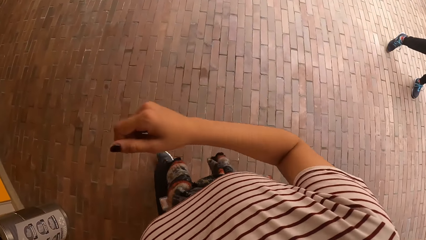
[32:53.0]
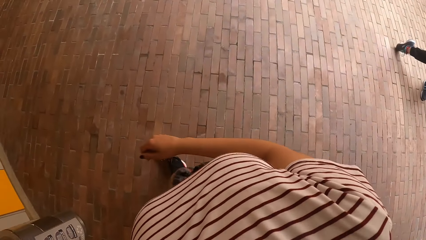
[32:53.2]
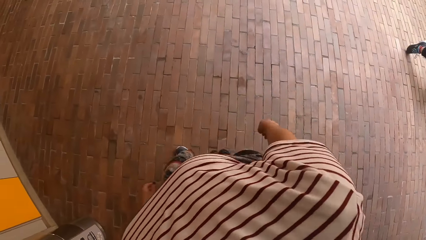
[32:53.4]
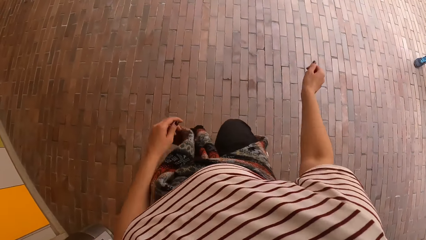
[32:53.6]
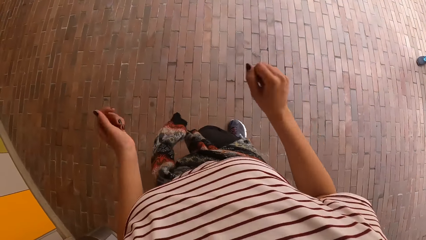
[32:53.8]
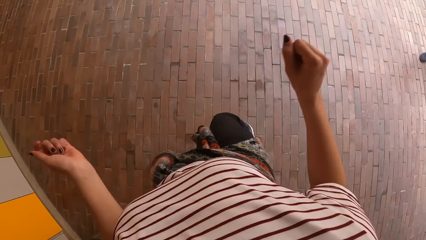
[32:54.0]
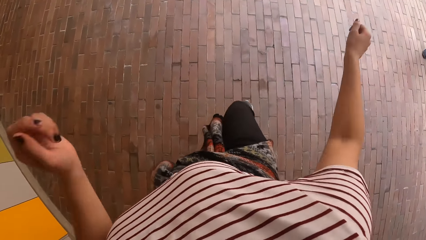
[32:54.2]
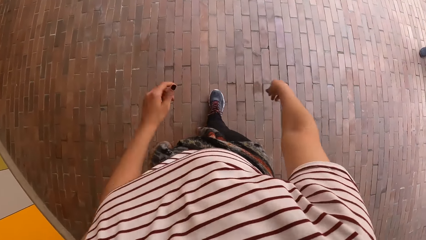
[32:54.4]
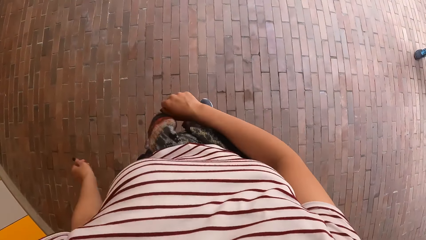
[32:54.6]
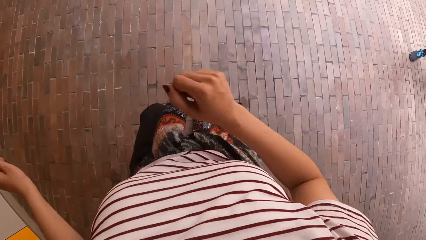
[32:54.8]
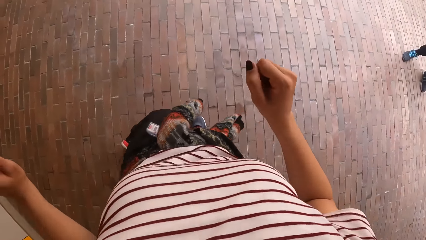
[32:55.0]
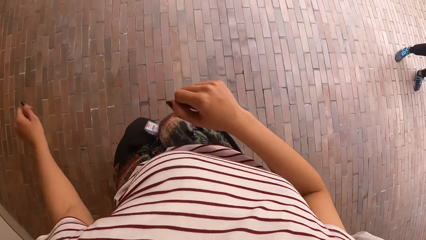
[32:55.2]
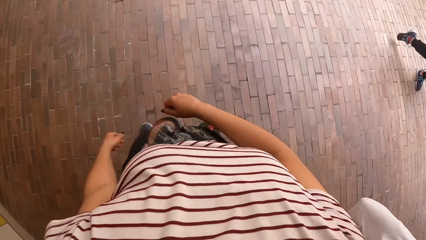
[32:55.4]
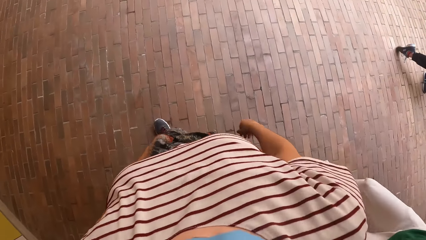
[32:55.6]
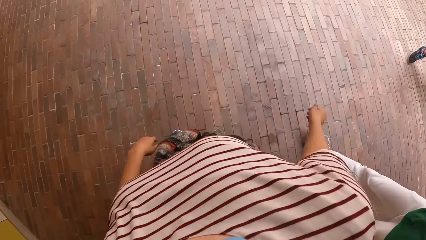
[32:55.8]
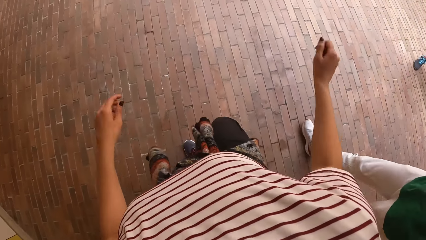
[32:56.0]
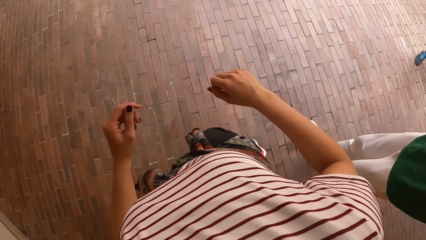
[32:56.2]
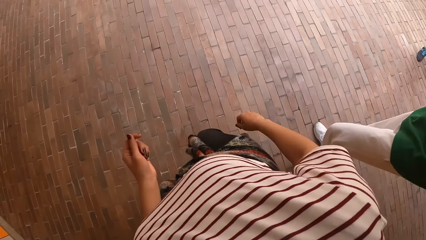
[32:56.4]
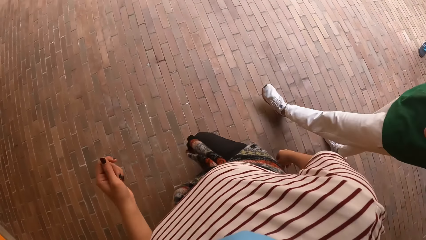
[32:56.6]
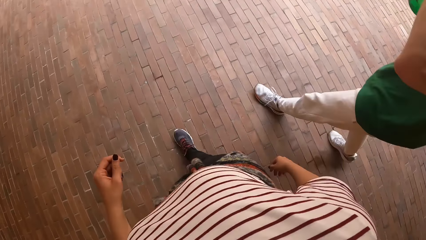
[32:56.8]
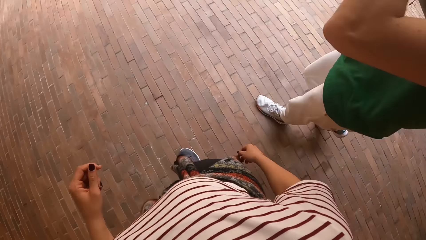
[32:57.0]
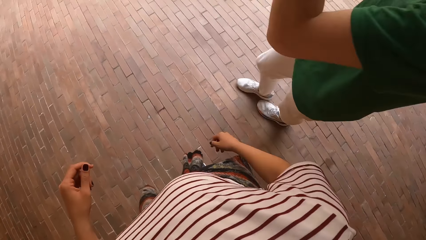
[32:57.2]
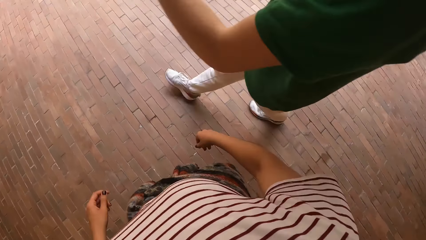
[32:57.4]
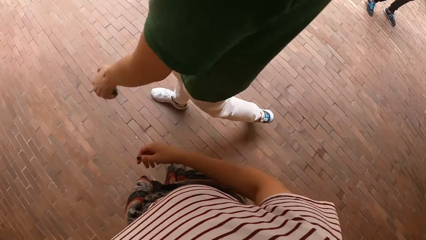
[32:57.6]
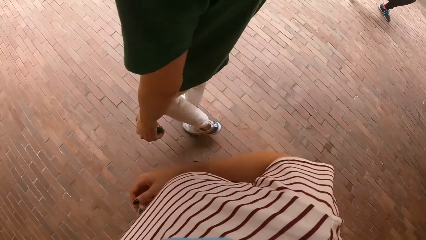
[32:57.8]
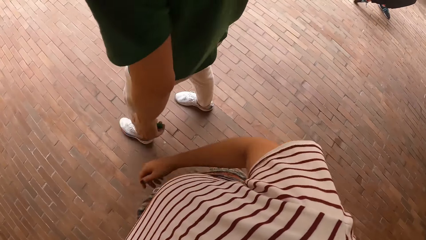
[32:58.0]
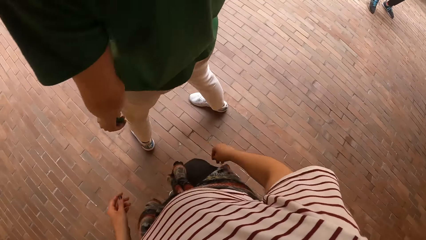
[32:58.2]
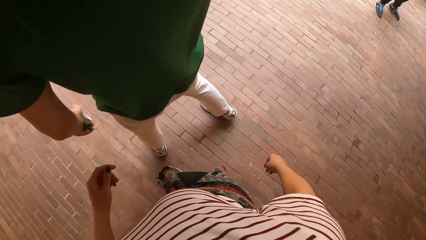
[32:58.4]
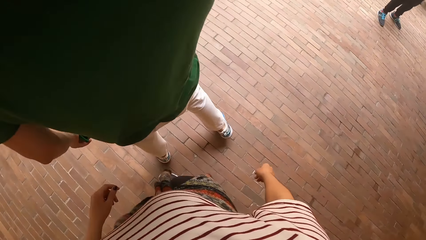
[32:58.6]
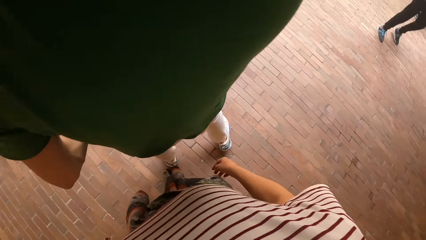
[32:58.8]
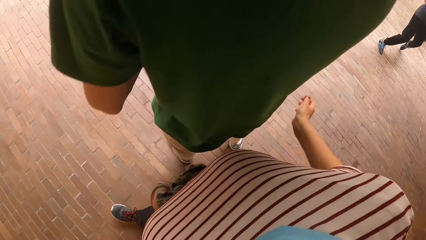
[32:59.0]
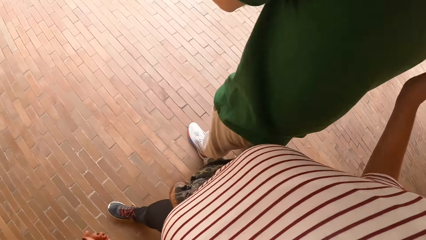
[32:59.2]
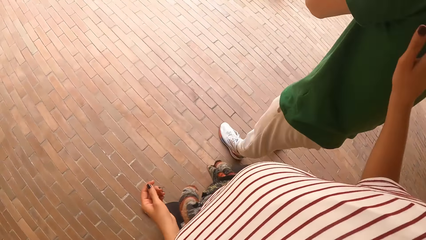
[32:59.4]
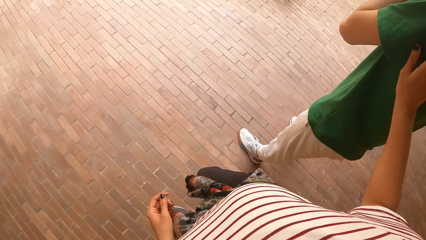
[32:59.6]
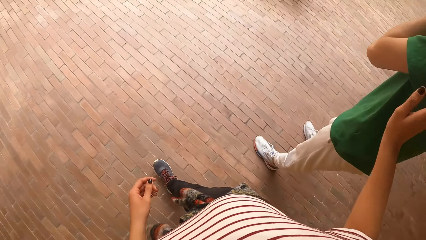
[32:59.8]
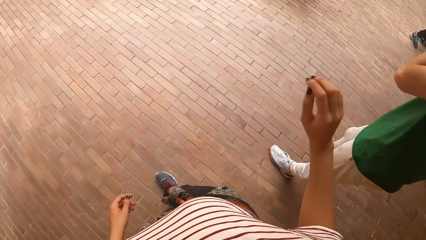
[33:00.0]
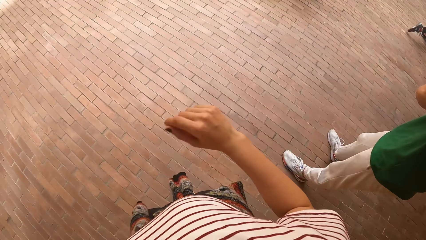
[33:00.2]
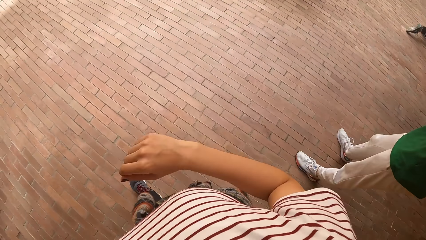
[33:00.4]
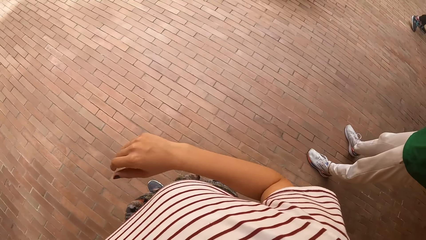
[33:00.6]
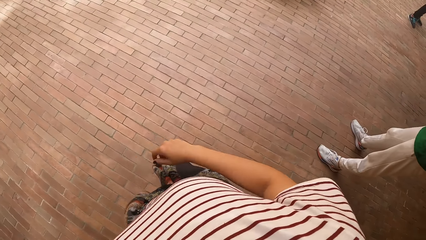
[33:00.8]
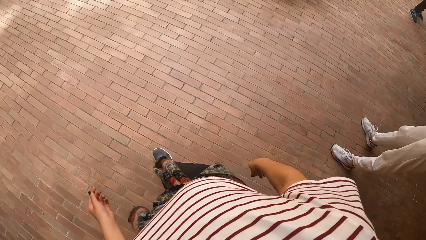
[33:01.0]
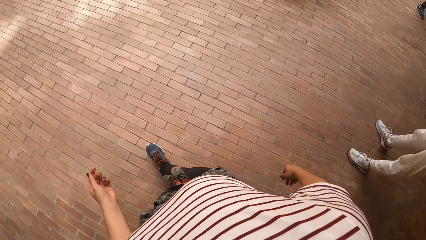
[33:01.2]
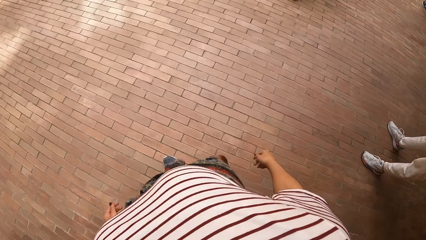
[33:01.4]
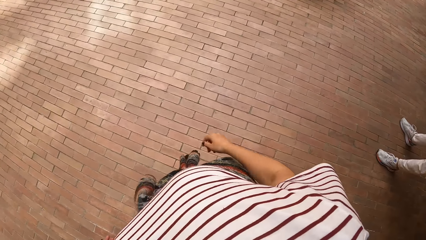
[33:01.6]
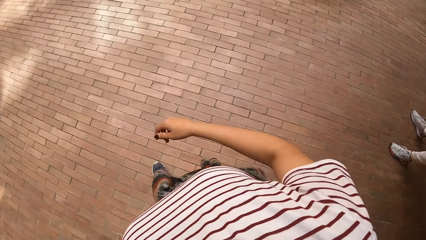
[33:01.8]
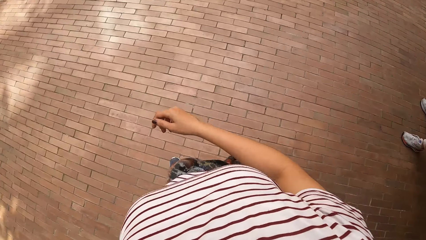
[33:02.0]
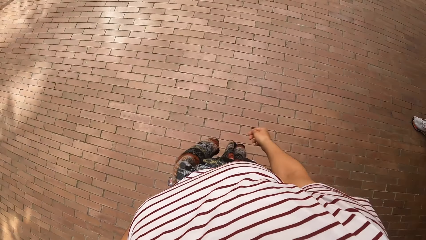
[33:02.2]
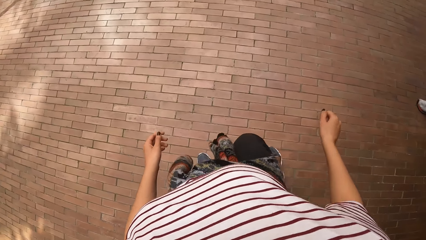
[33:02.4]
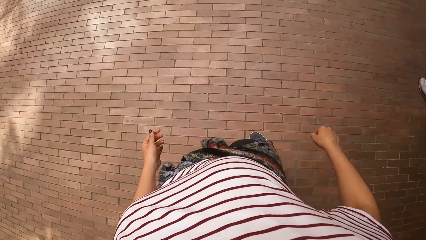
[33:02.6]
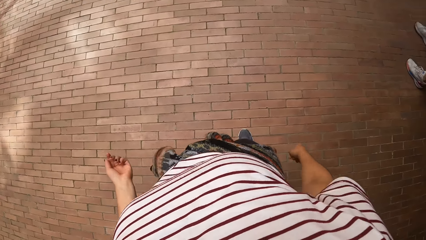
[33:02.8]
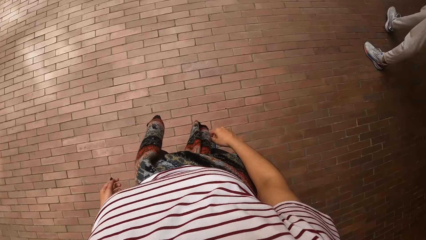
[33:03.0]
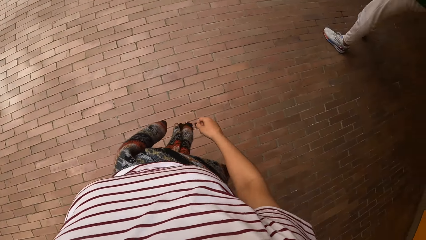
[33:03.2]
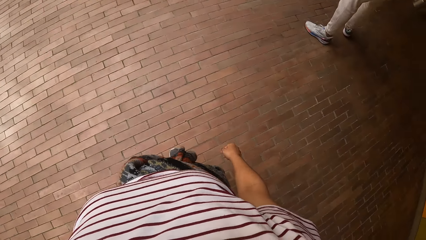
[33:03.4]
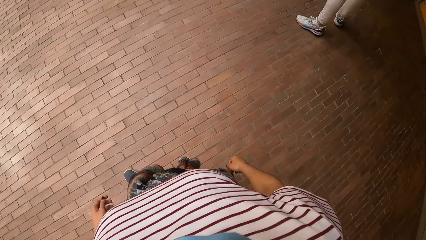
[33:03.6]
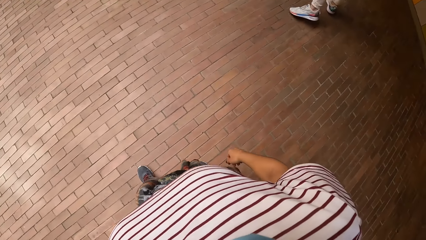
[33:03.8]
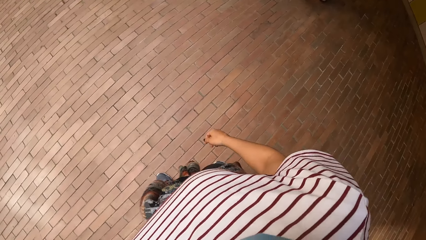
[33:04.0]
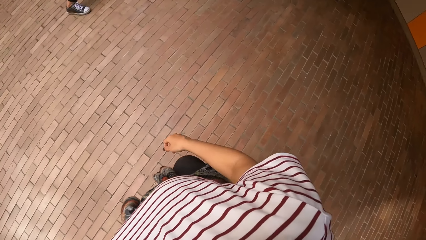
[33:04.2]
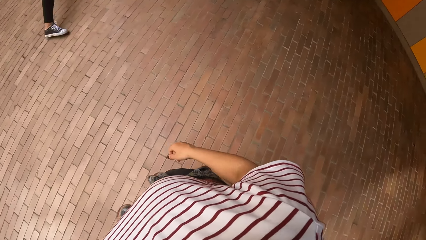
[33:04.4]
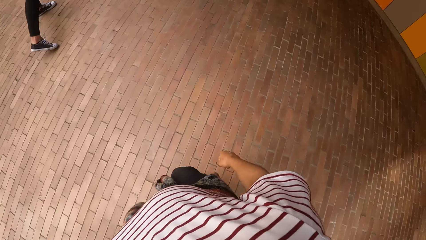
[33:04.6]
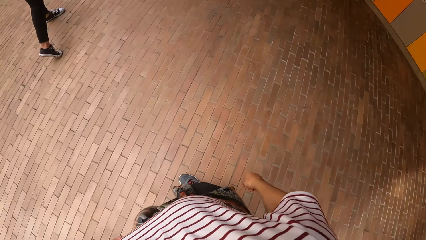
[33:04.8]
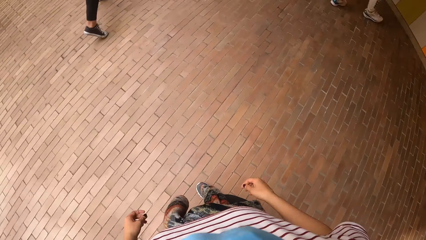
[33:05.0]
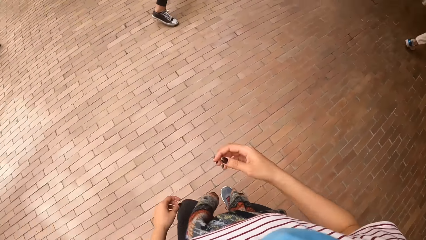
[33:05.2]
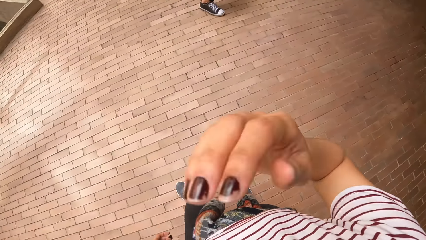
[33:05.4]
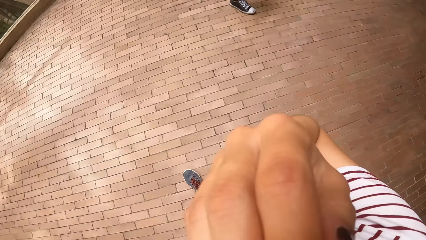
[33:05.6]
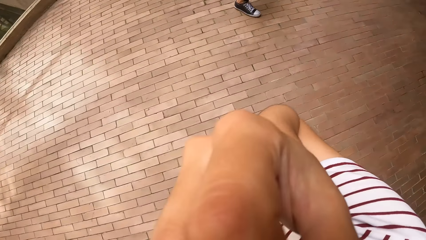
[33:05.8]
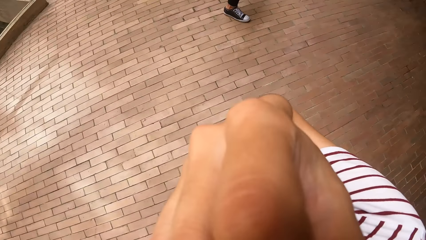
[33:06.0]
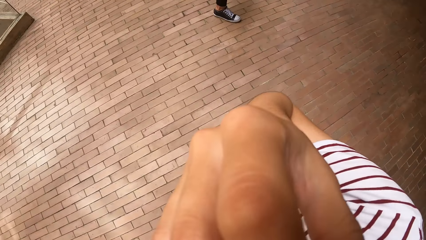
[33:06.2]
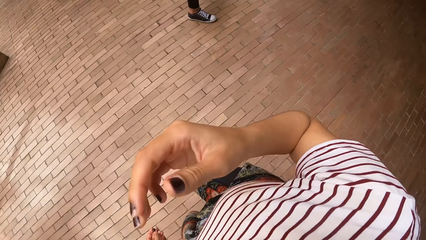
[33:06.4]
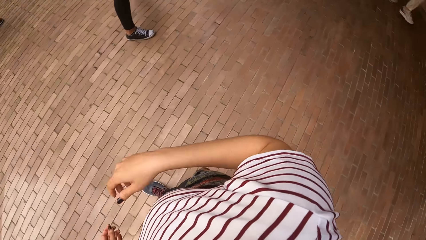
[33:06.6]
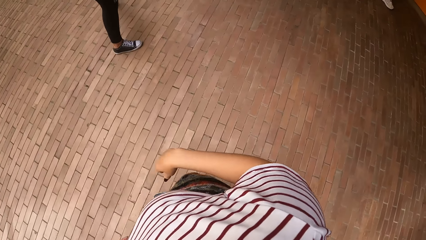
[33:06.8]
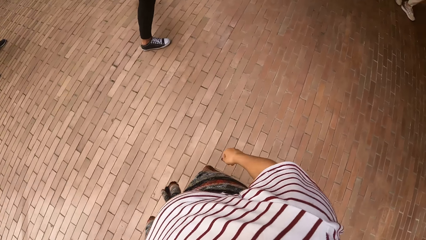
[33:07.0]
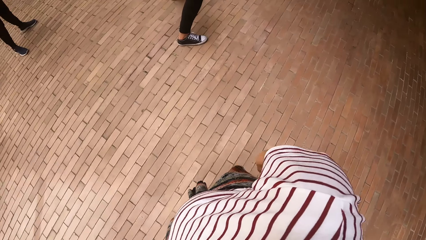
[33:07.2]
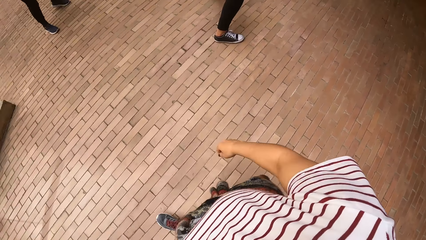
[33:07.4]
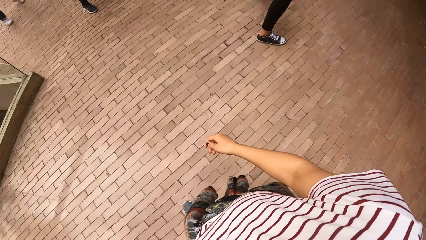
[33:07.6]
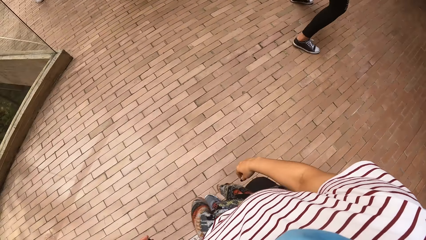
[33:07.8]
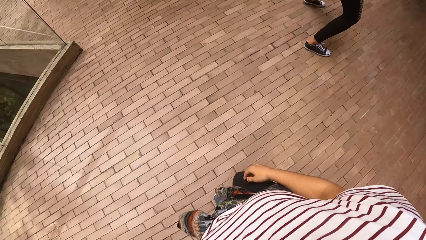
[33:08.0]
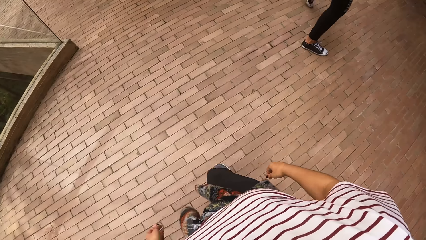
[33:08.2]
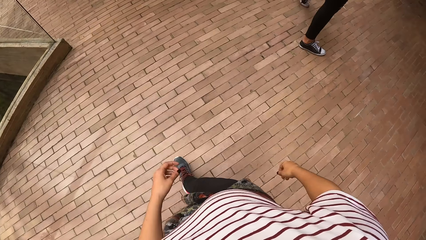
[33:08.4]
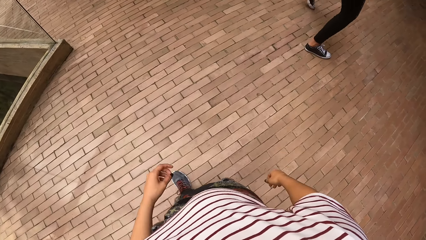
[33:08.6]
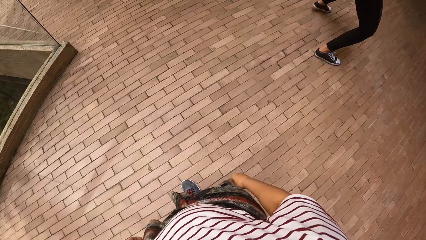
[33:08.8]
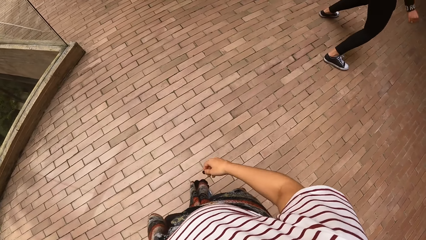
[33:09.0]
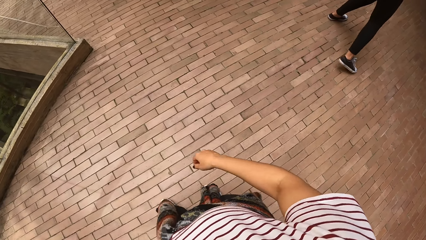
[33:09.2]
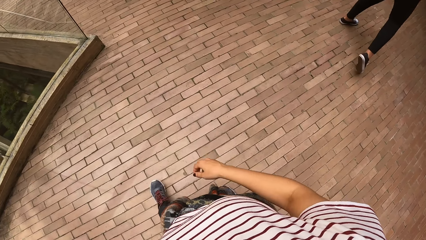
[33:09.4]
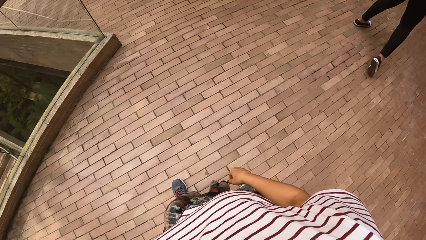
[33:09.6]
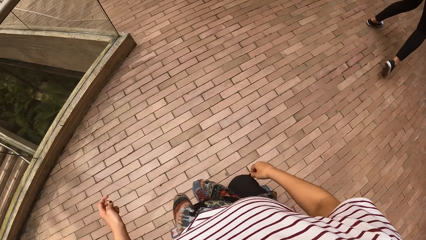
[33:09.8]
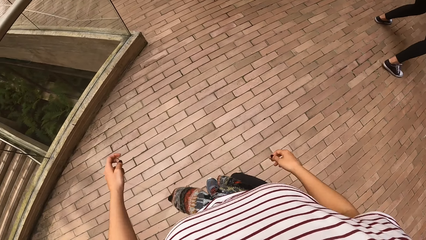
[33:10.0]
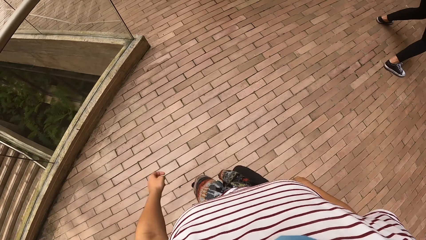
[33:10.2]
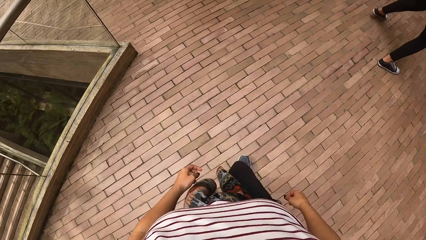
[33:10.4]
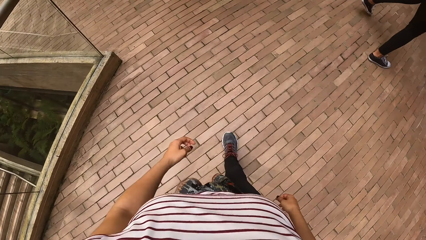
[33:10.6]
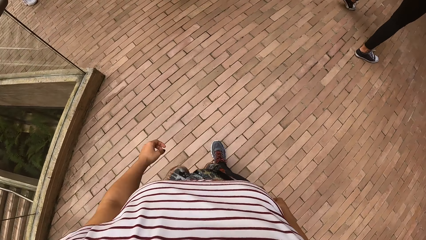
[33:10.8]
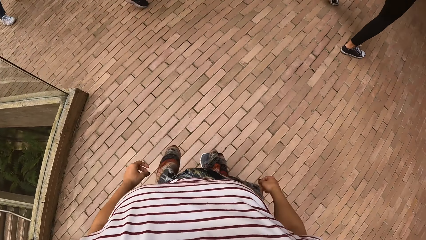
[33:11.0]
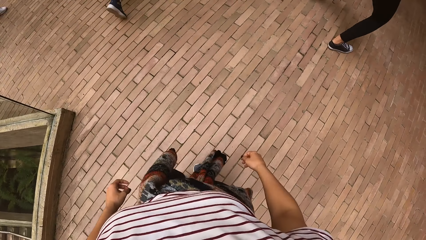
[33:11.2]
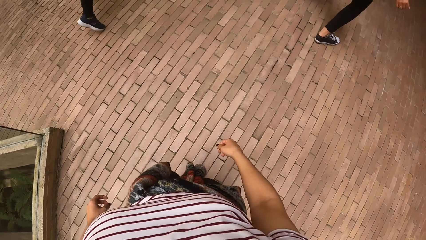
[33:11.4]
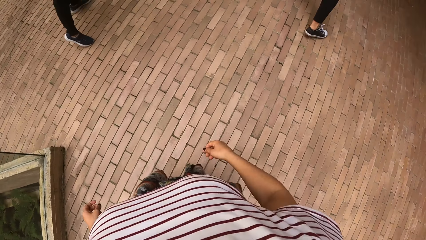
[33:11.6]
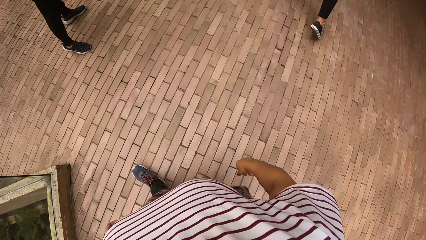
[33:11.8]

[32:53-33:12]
A man moves his legs. The camera wearer dances. Another man walks. The camera wearer touches a man with her right hand. She walks. She dances with a group of people at the dance centre. The first man moves his legs. The camera wearer lifts her hand. She walks.
